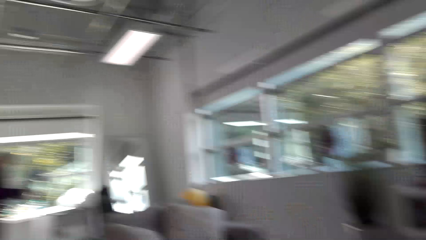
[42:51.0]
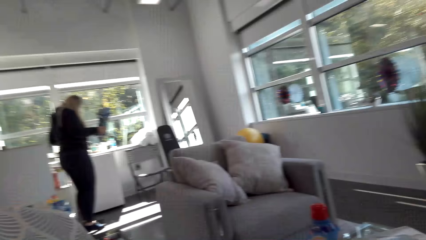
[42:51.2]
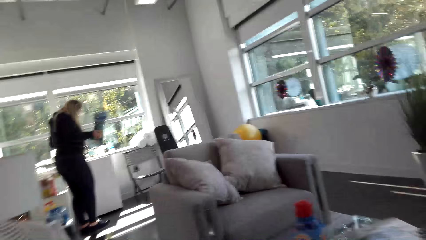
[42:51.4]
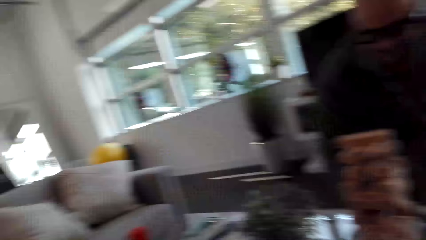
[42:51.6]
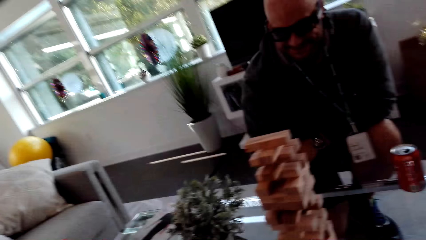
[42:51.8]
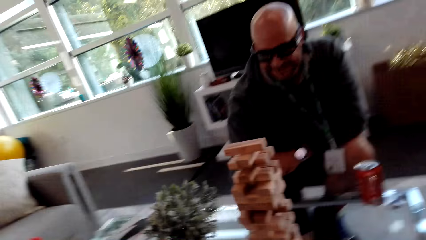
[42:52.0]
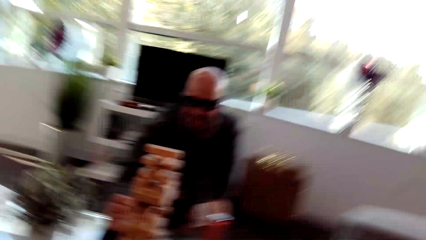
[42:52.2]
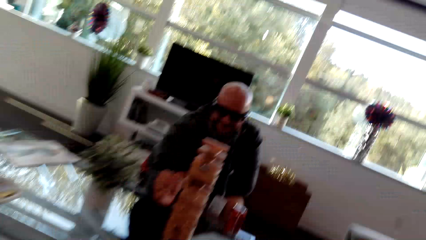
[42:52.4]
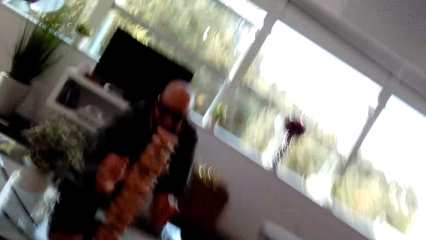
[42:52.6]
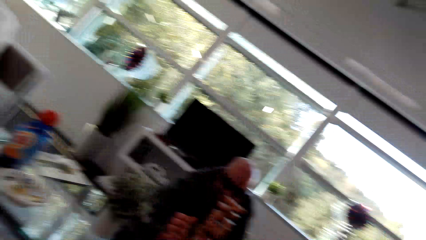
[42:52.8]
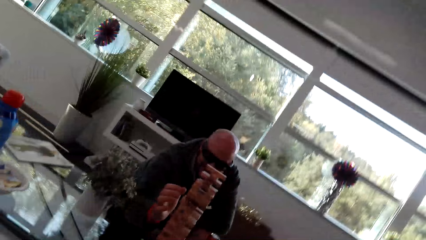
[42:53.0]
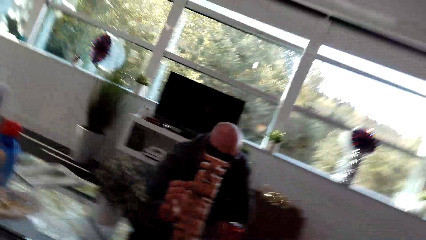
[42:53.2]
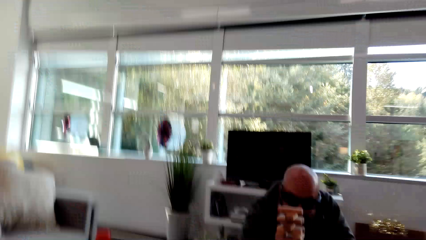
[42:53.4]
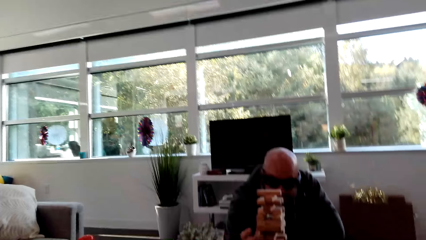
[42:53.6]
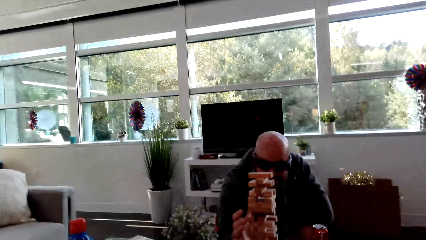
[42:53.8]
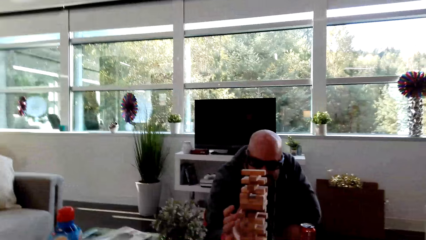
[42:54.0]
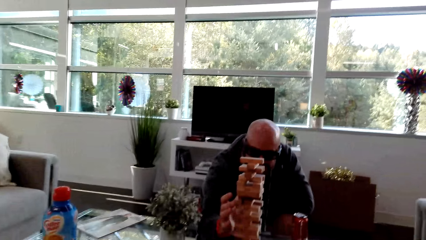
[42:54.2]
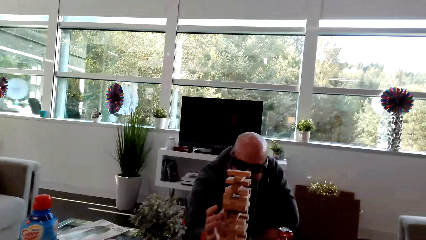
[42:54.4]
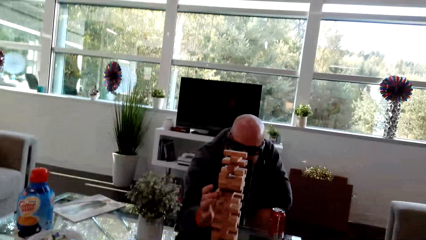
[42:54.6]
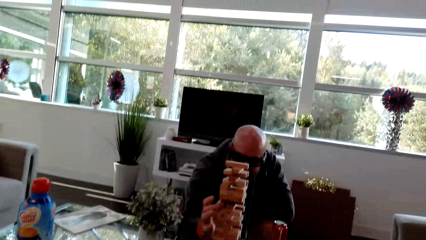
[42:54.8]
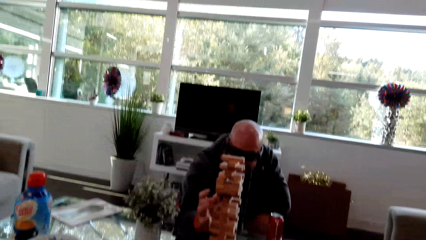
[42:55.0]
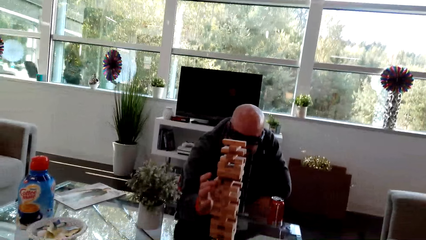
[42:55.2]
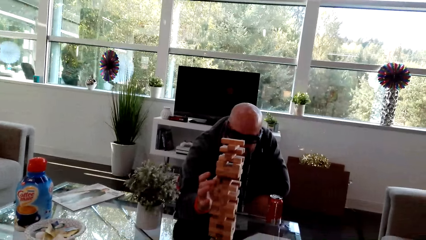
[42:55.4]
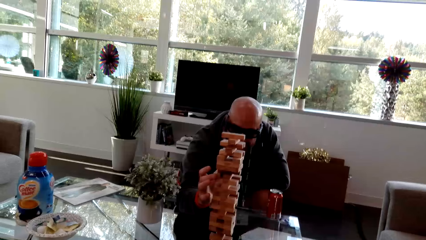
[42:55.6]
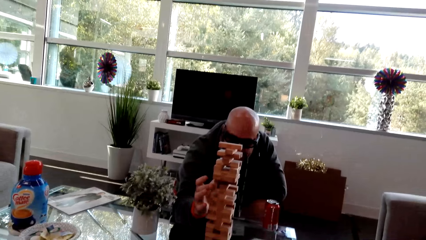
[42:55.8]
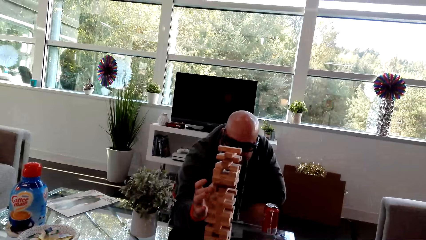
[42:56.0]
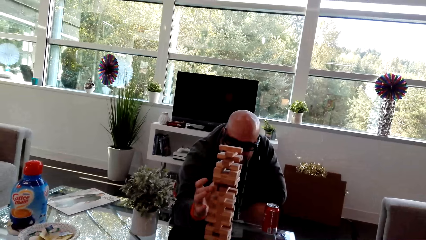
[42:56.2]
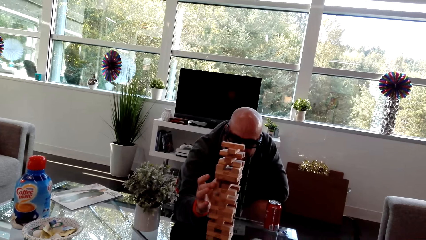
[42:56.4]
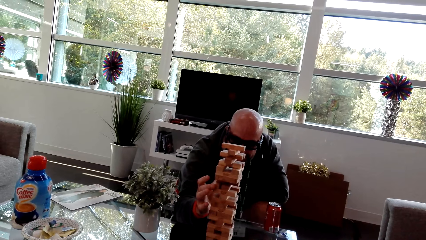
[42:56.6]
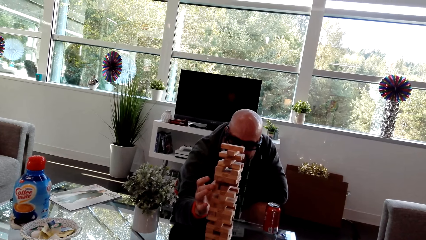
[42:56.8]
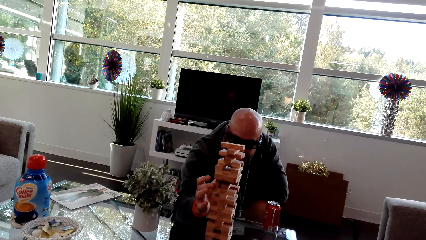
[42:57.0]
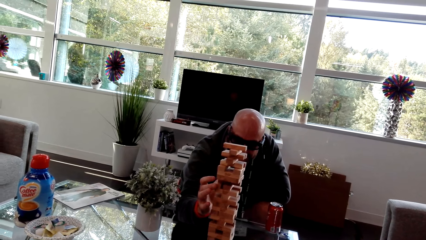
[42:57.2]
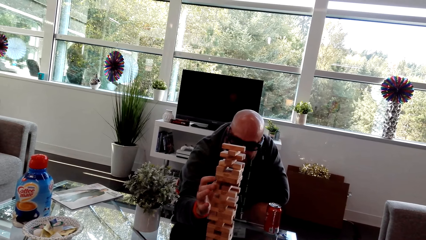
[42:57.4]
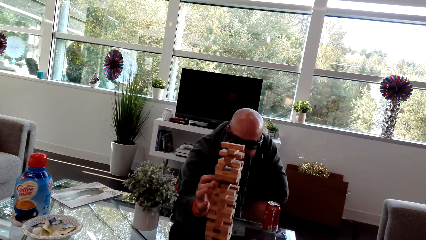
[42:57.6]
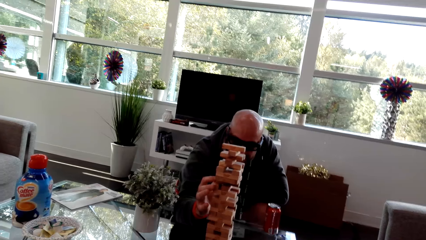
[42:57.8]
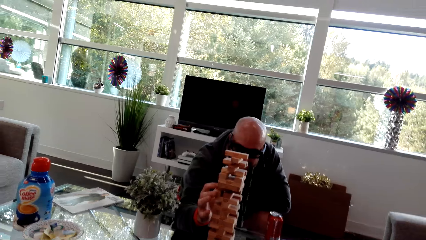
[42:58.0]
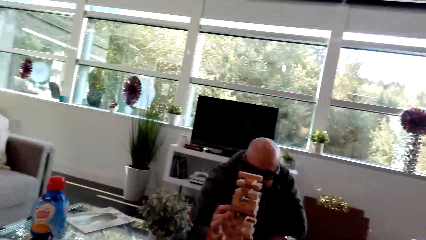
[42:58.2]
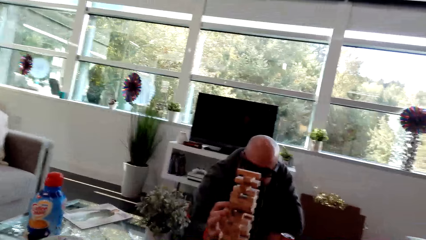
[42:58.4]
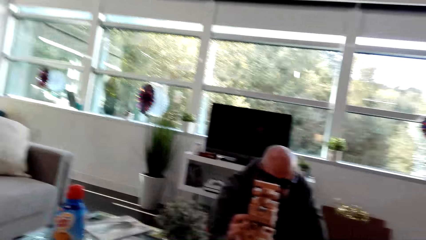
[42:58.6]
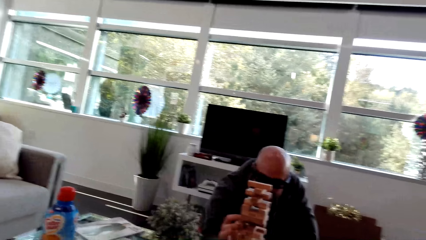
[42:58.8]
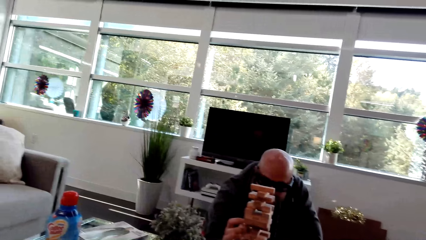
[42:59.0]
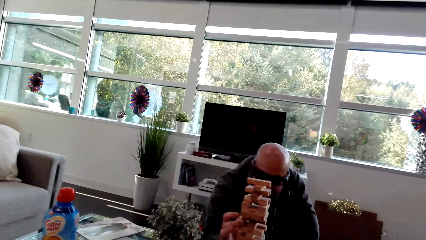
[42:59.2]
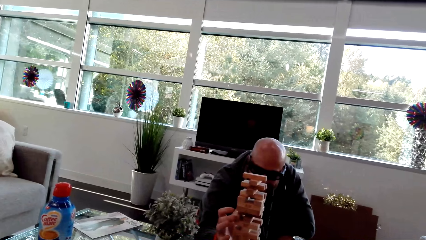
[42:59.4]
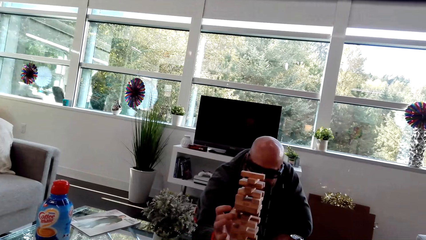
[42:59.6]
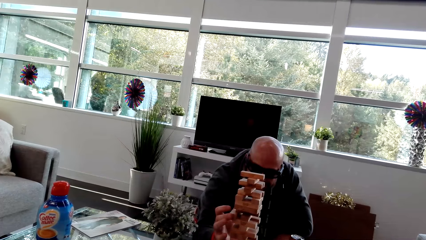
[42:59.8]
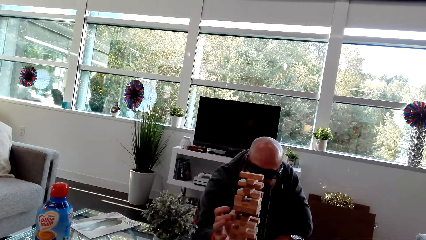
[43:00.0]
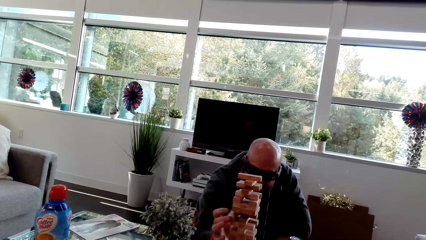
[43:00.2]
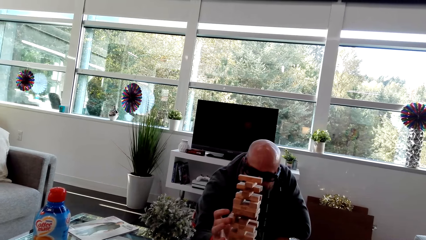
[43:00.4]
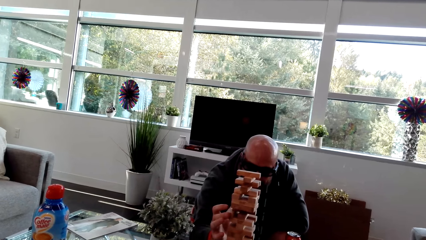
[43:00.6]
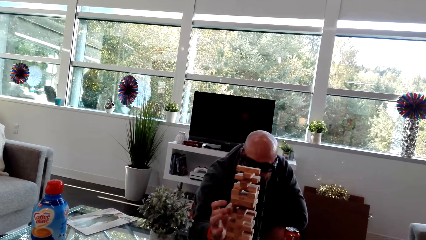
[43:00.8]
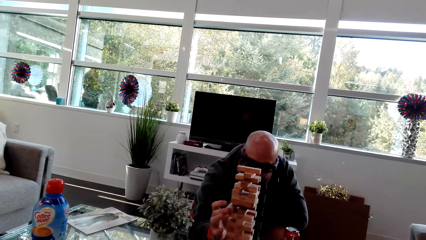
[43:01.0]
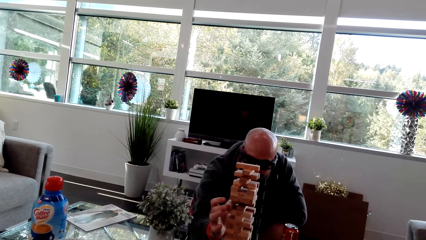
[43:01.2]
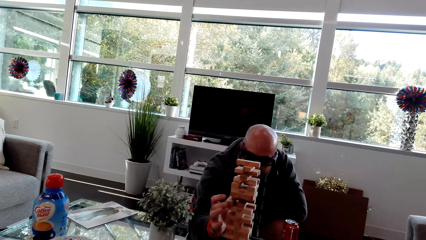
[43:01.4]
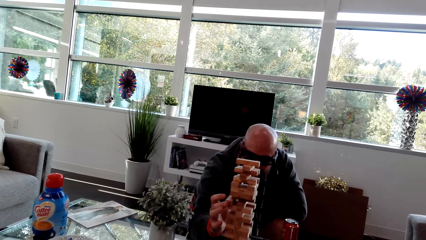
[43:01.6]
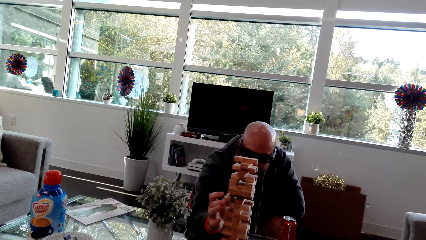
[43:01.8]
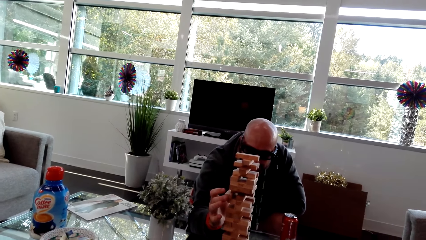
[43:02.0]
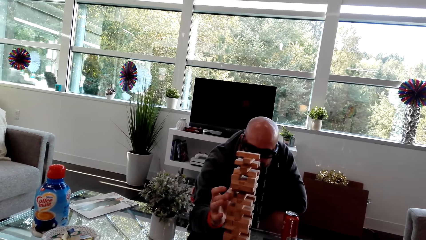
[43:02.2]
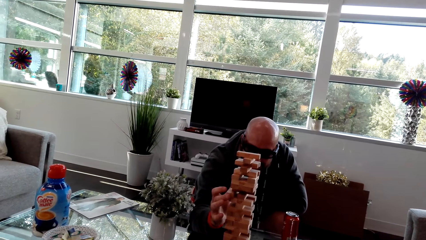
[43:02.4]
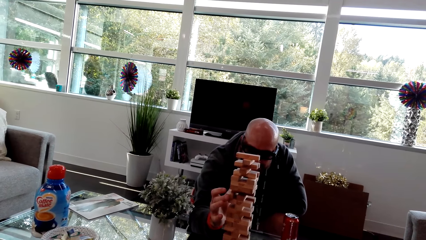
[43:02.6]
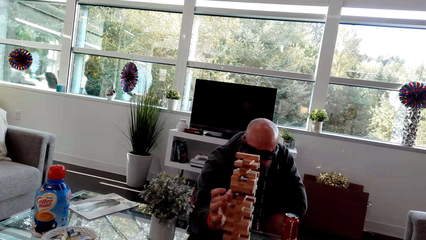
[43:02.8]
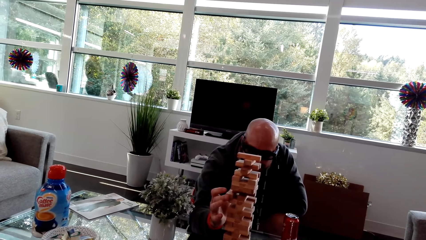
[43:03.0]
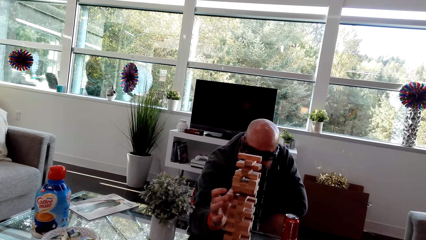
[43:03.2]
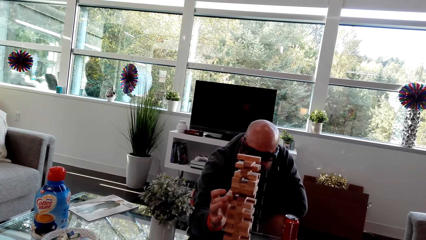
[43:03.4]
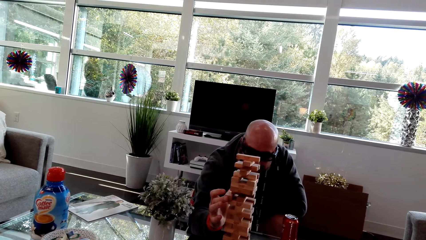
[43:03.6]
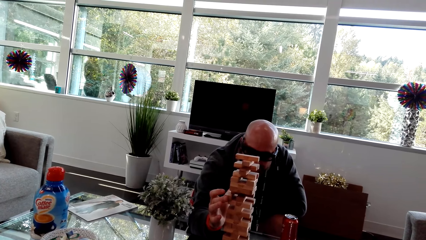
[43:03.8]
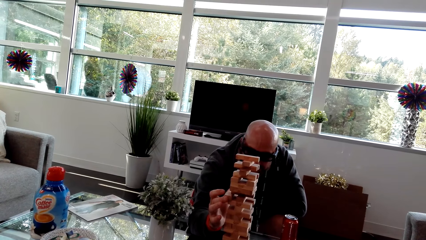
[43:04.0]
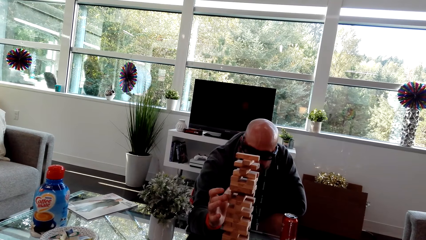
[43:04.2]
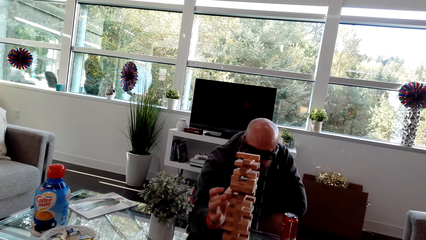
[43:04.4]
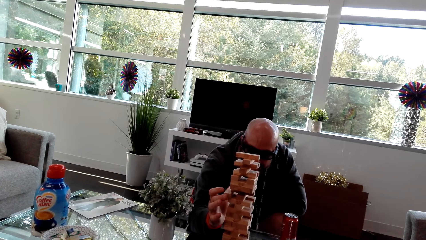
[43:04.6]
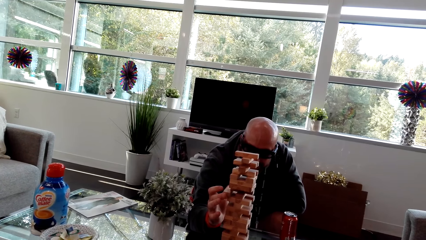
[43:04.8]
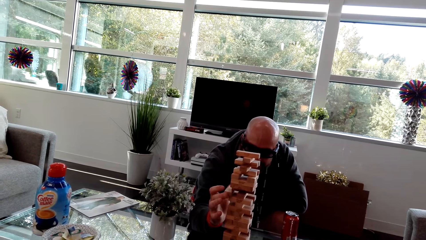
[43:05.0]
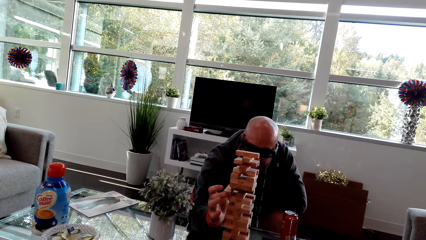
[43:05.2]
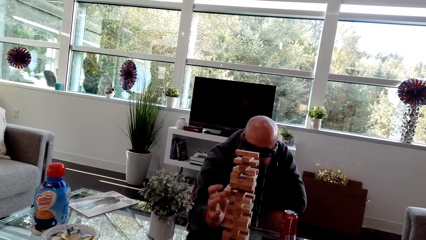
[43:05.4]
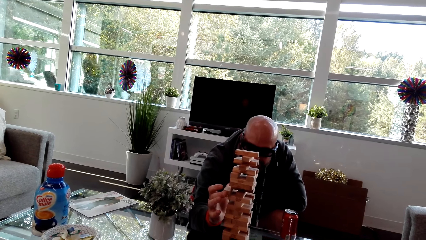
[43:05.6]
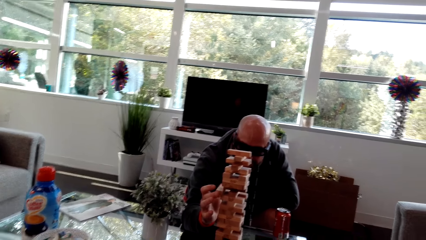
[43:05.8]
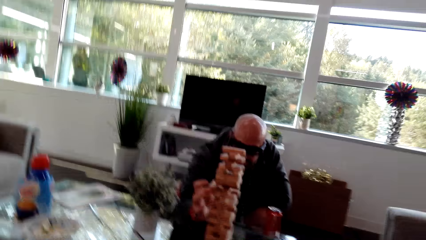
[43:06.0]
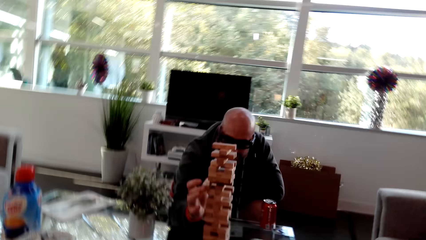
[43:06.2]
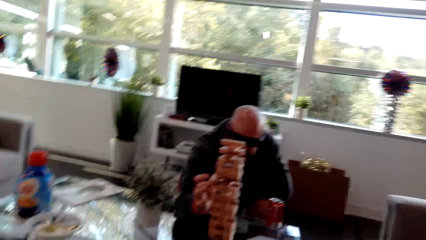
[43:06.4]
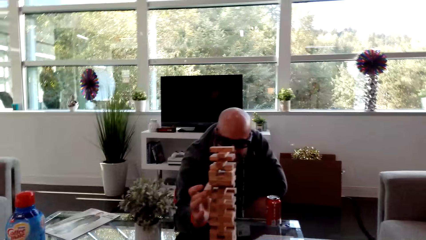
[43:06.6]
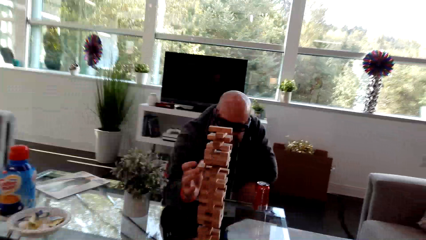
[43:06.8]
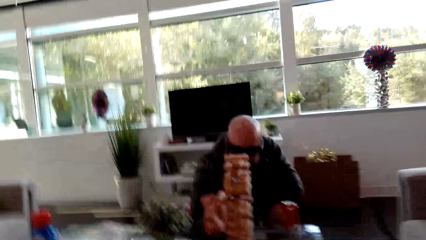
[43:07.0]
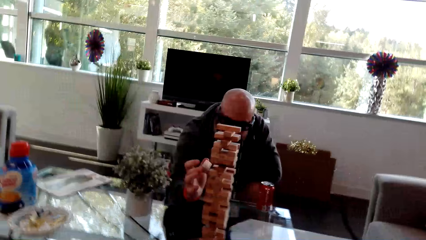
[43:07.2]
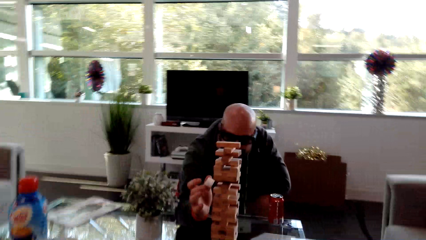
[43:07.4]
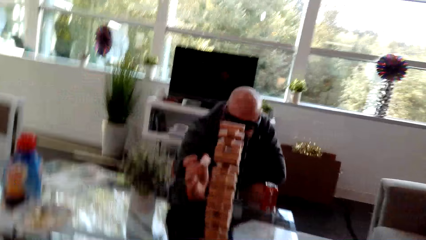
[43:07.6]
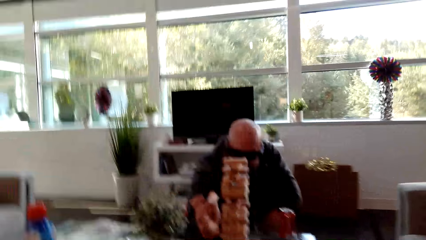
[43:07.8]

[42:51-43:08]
A woman holds flowers. A man squats on the side of the table. The man removes a block.
